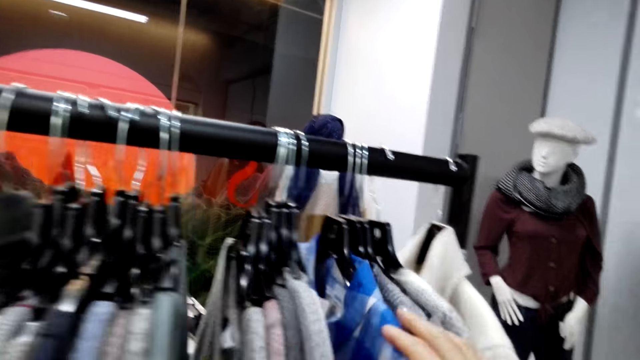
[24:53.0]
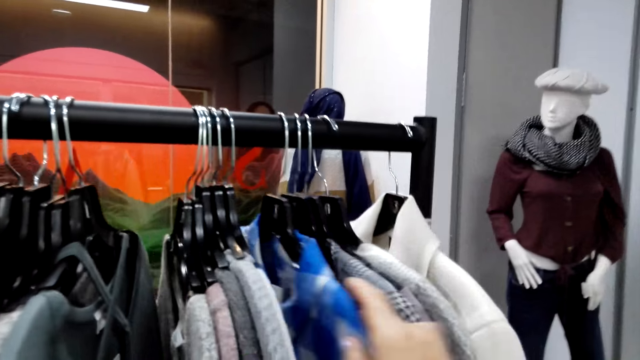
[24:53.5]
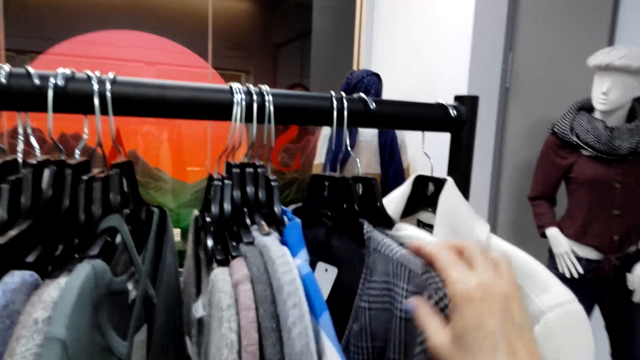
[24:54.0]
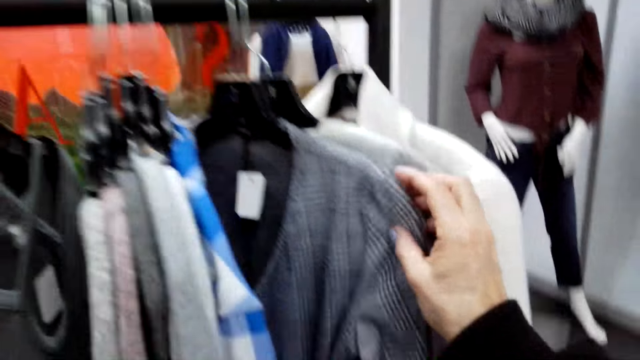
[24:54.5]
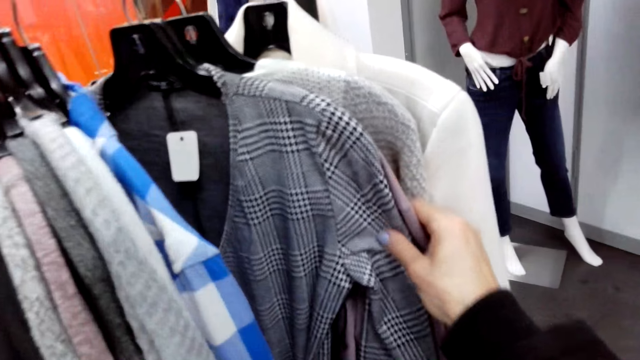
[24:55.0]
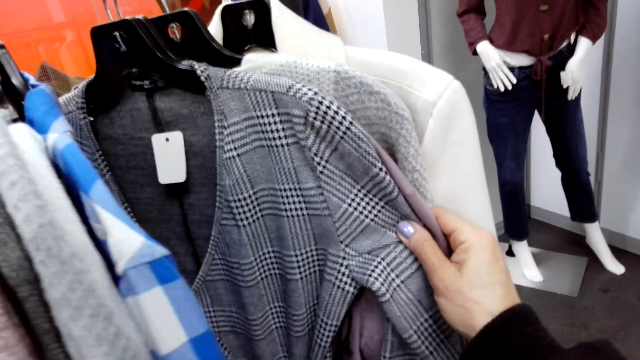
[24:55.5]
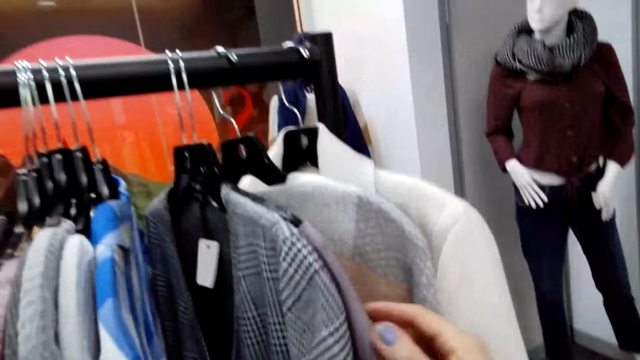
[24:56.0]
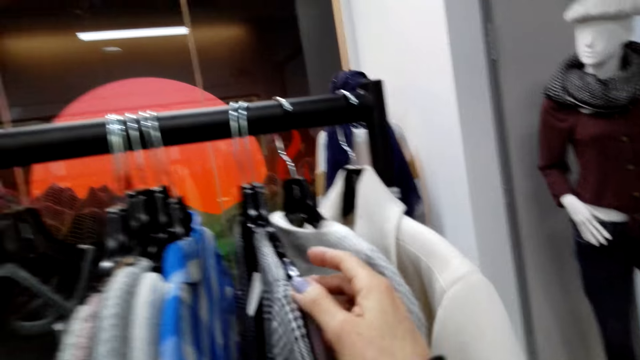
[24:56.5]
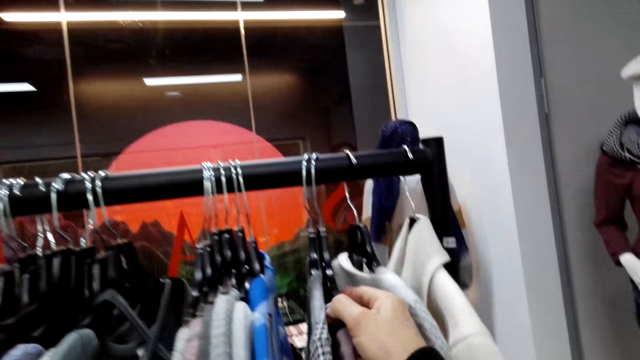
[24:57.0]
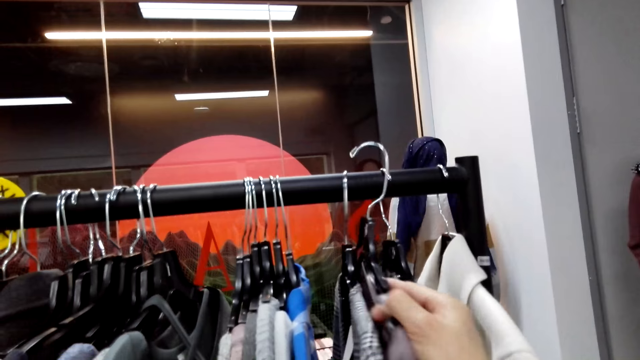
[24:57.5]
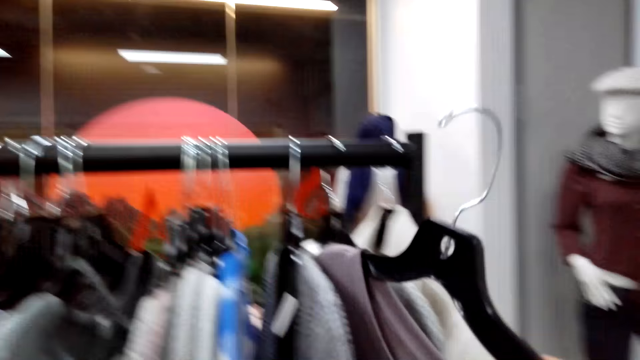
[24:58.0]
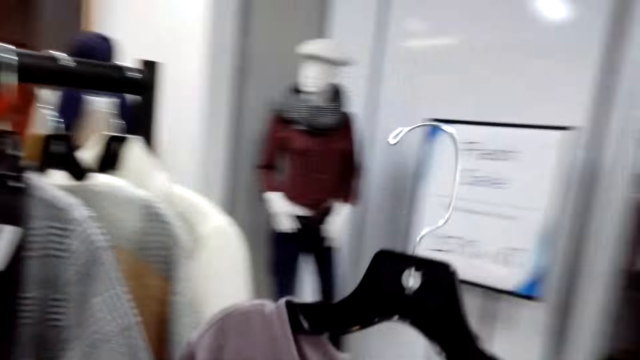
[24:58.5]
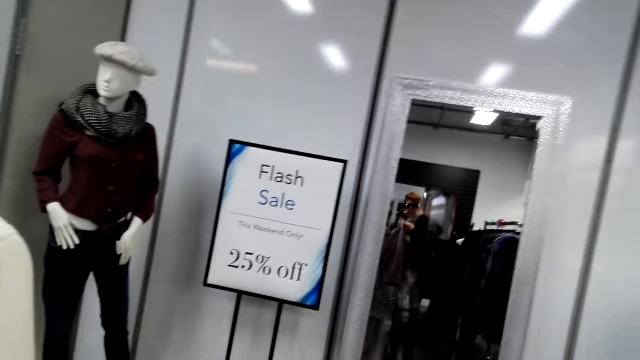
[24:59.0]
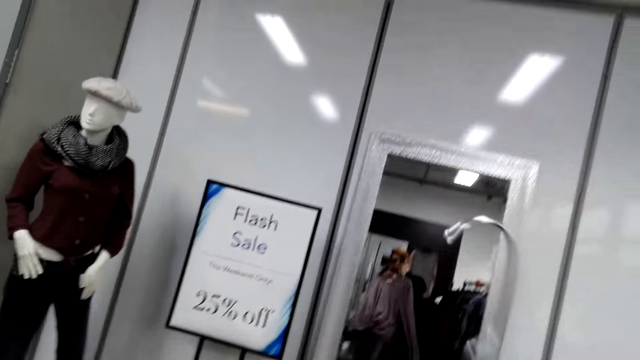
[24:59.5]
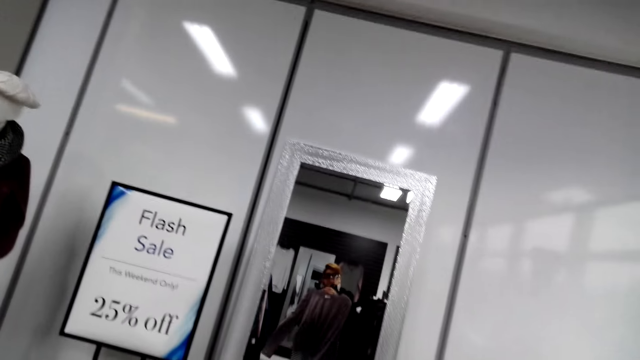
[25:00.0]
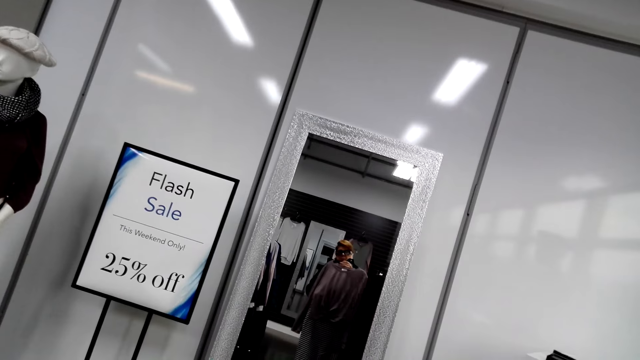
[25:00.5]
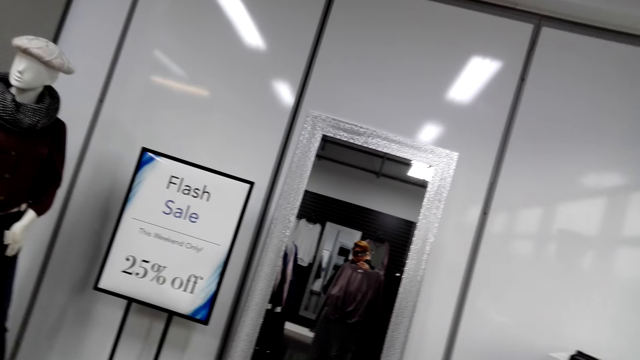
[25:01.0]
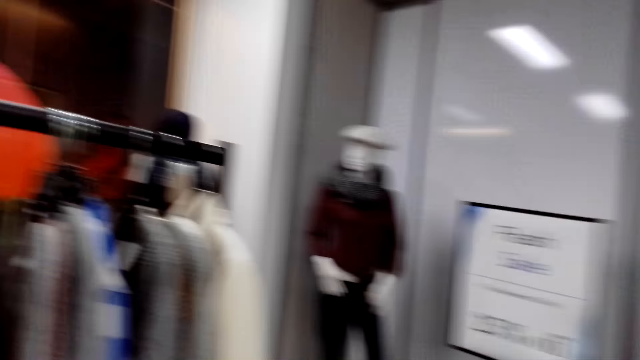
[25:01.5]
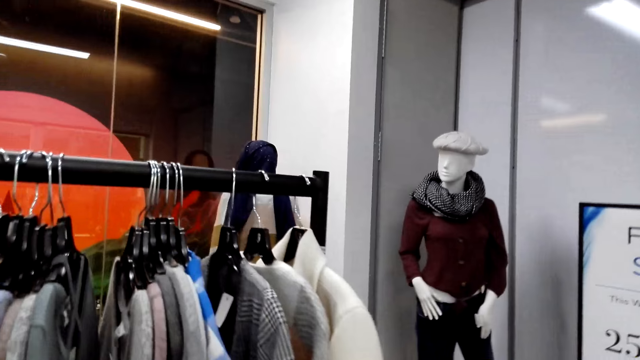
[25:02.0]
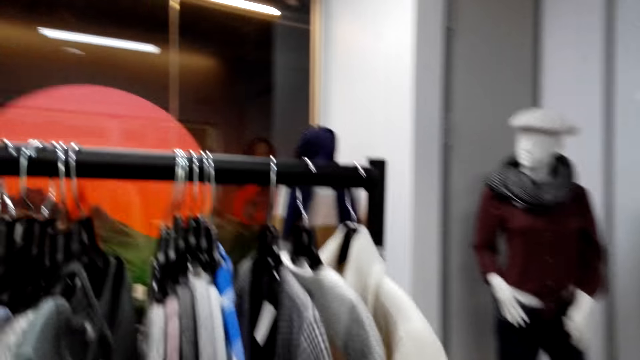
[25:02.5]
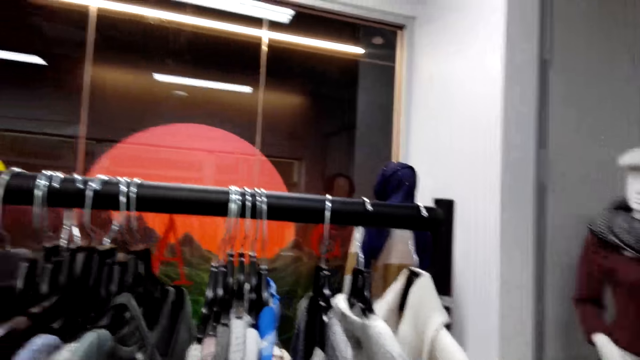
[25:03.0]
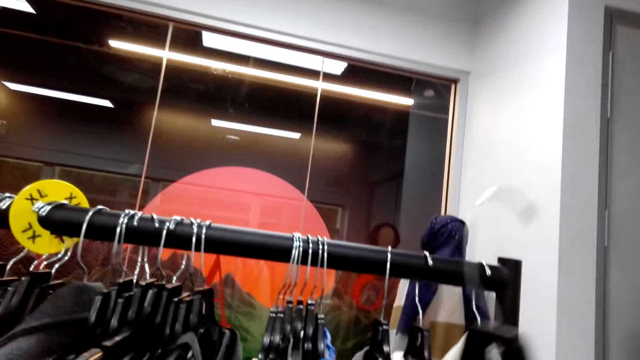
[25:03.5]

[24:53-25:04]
The camera wearer picks up the cloth on the metal hanger. They look at the cloth on the mirror.

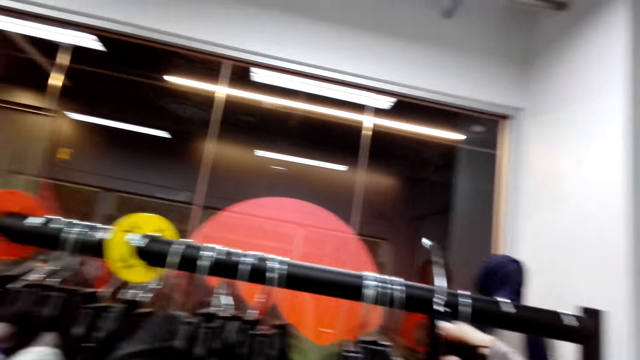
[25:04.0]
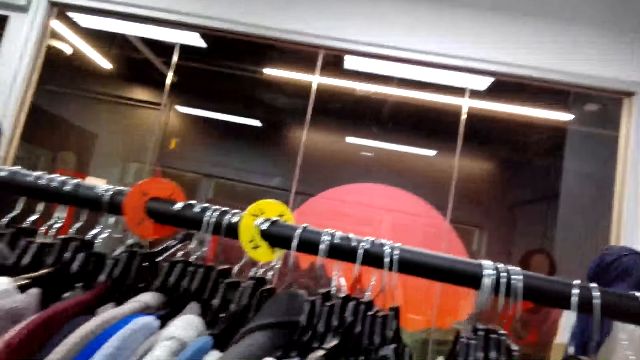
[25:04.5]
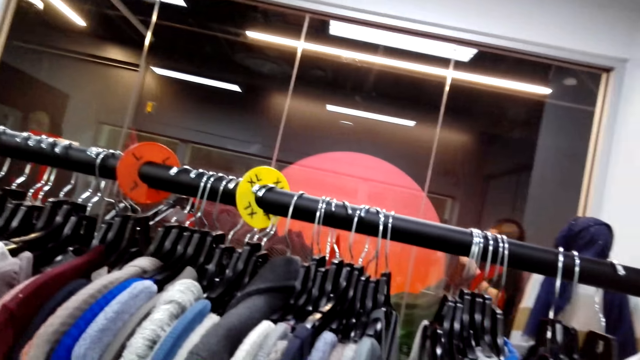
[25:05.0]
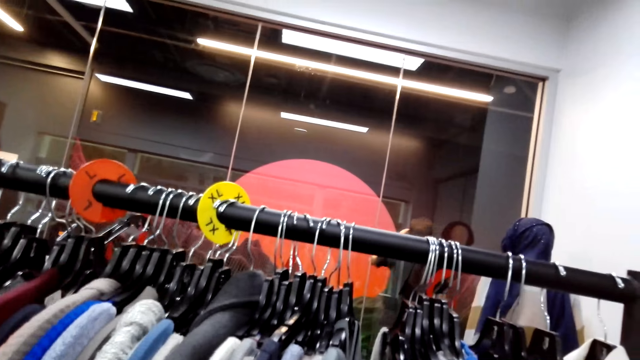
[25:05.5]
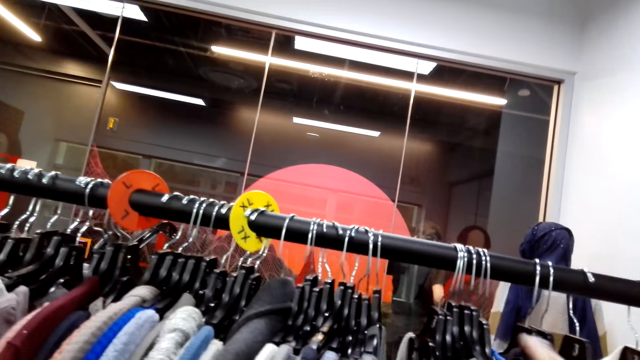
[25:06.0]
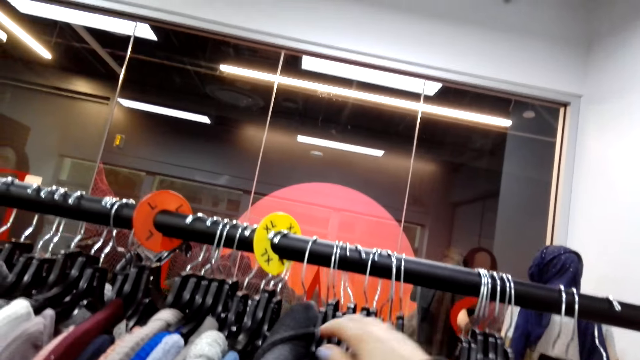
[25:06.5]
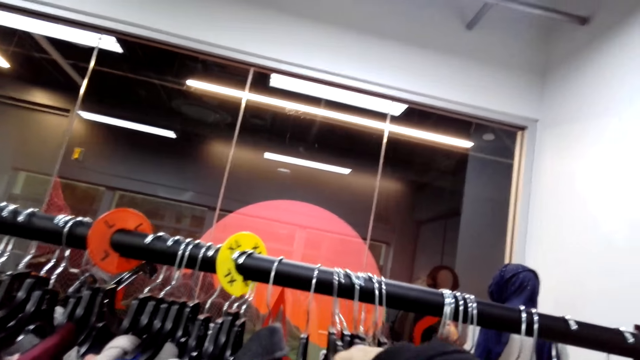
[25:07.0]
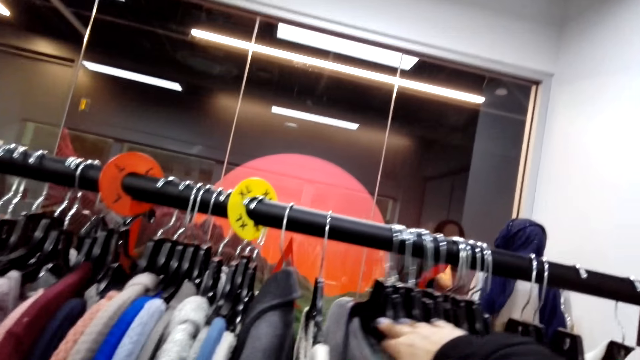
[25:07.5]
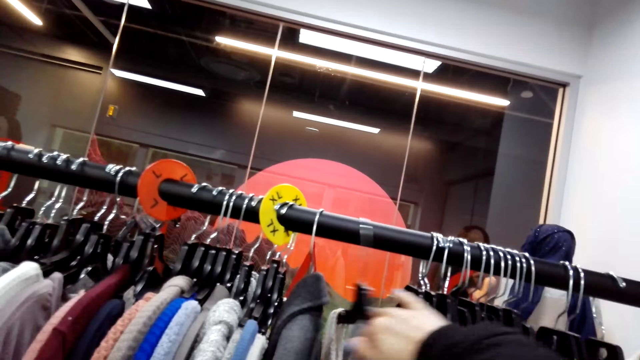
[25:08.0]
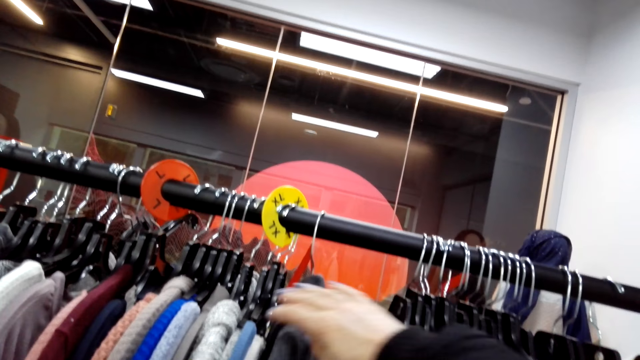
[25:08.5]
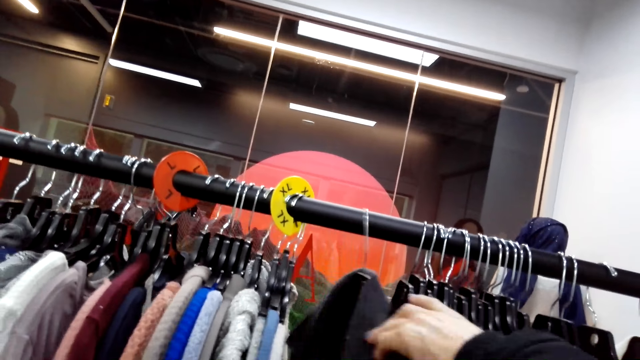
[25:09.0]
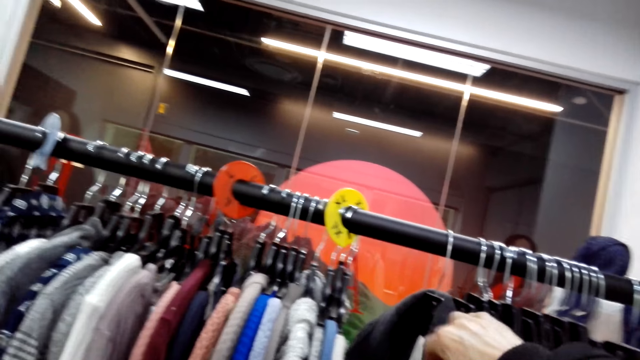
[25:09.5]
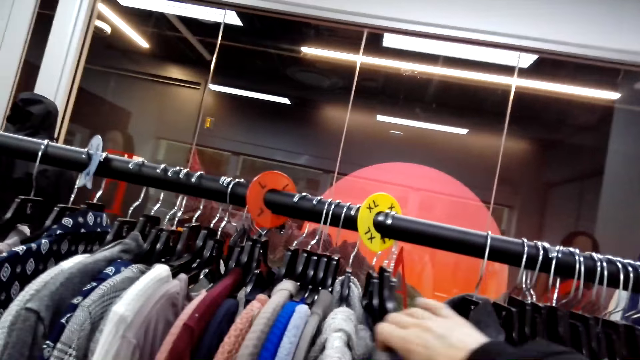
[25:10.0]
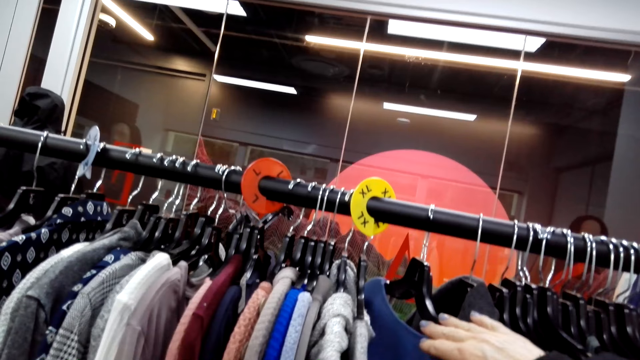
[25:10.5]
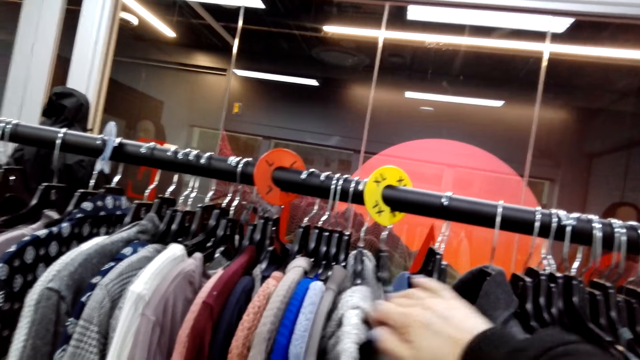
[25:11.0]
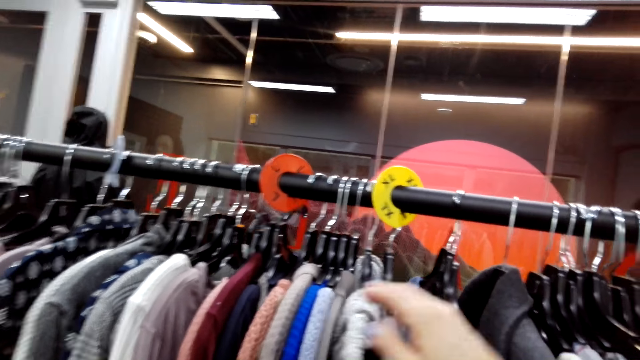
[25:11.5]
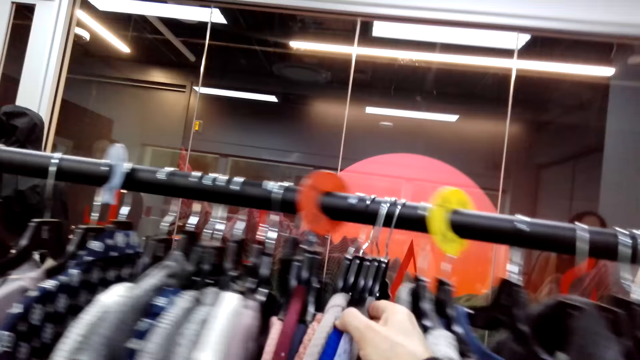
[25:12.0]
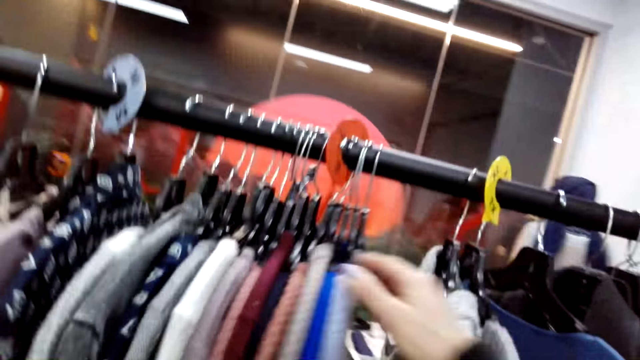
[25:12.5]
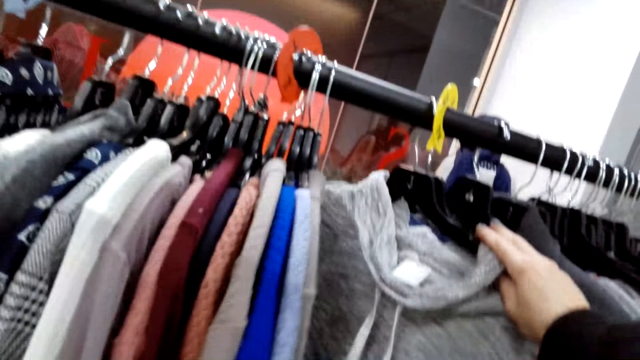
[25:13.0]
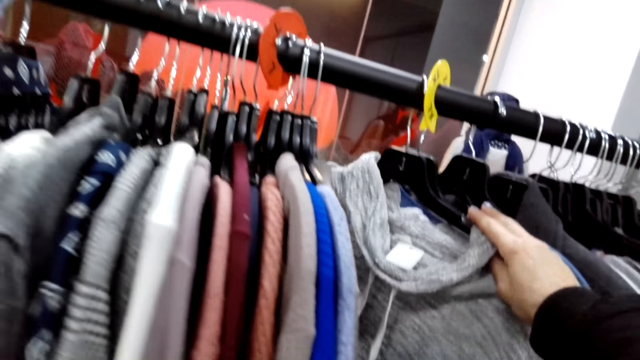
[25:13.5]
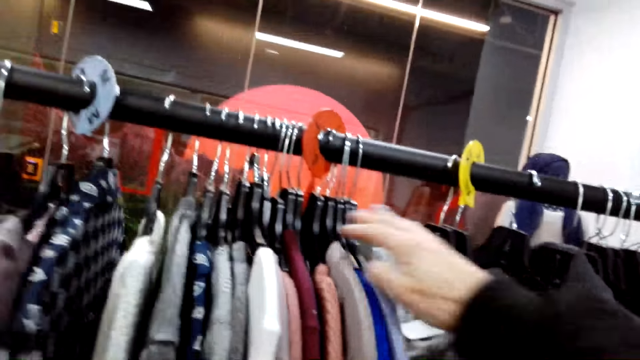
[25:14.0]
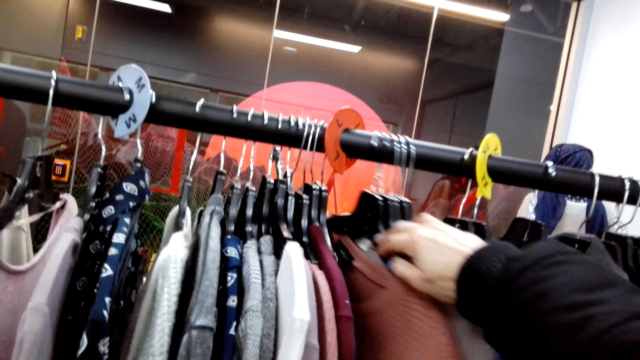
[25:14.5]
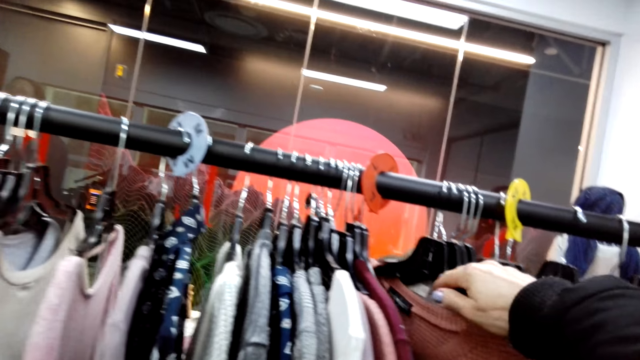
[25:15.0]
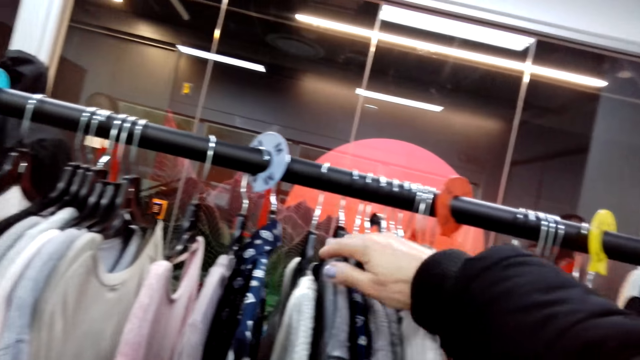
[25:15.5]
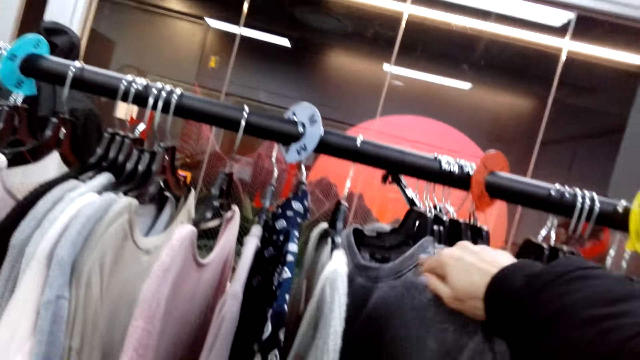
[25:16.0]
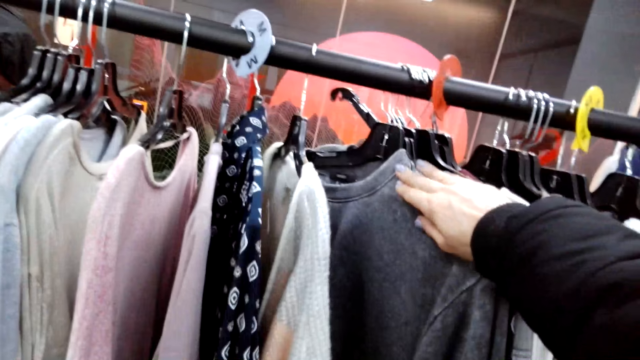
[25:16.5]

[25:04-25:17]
The camera wearer puts the cloth back on the hanger rod. She stands on the floor. She holds the clothes with her right hand. She looks at some clothes.
